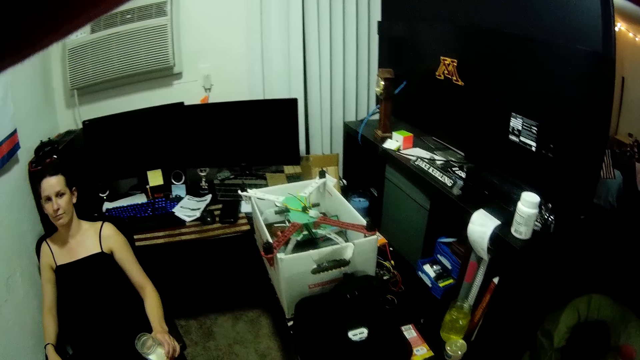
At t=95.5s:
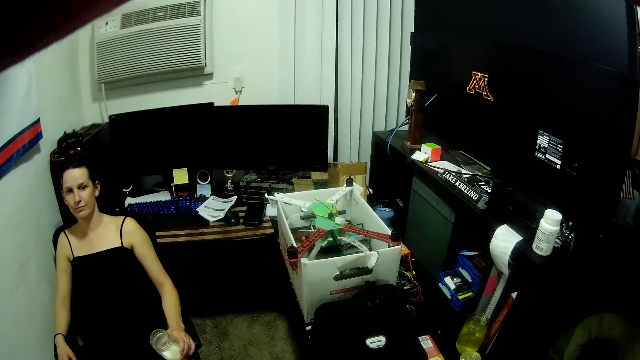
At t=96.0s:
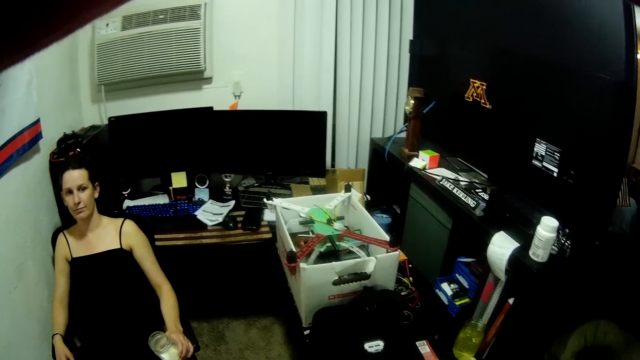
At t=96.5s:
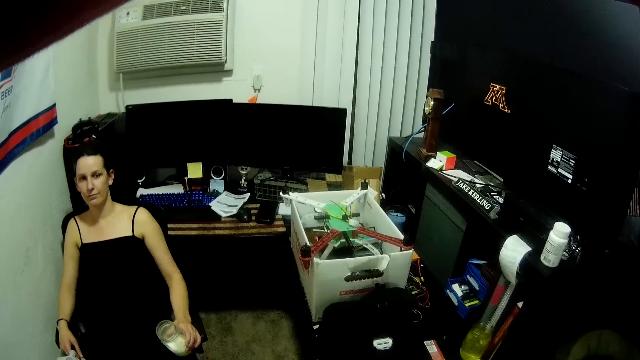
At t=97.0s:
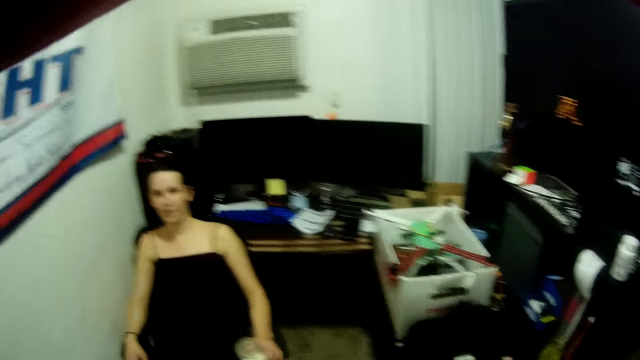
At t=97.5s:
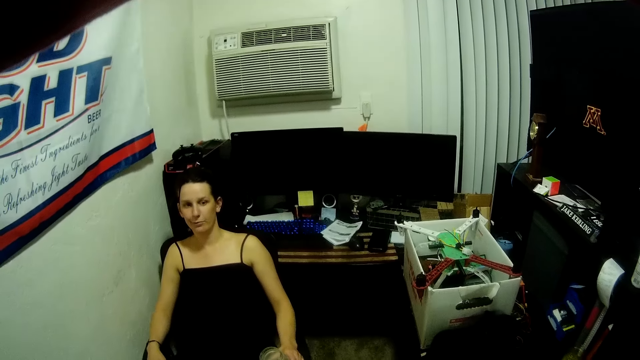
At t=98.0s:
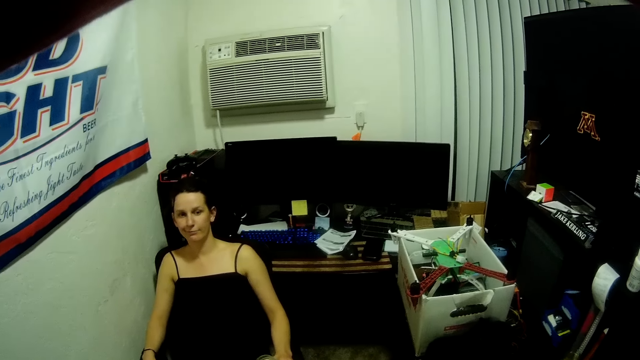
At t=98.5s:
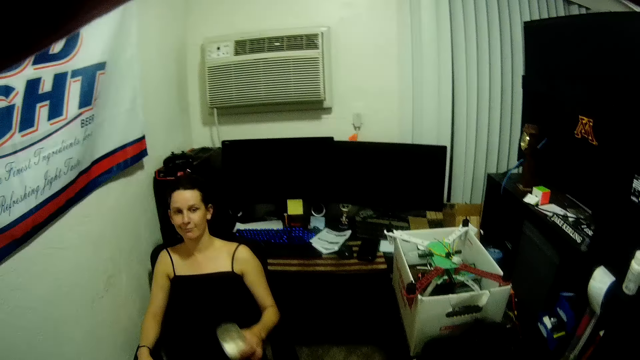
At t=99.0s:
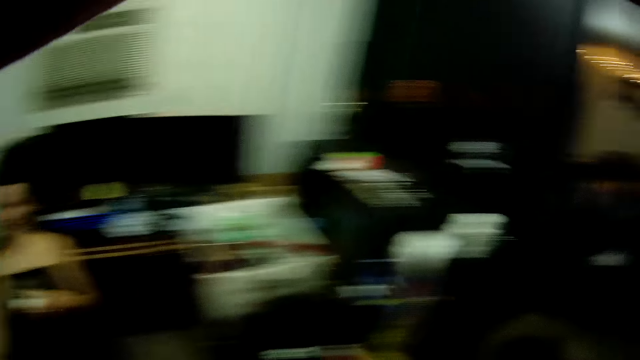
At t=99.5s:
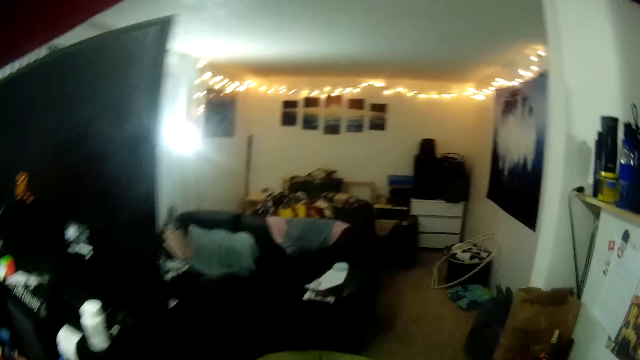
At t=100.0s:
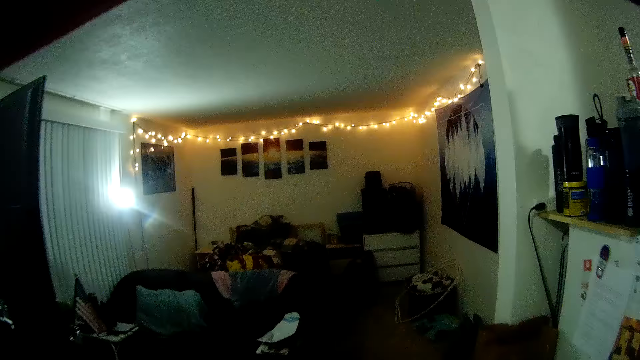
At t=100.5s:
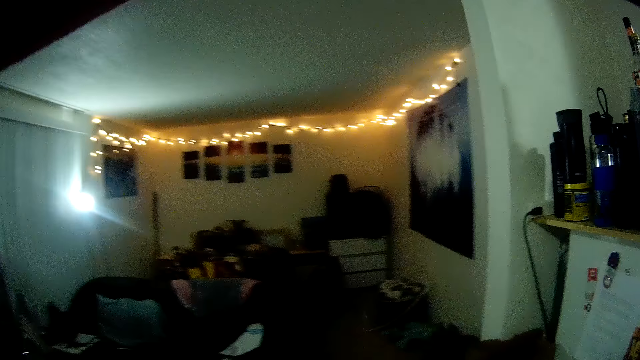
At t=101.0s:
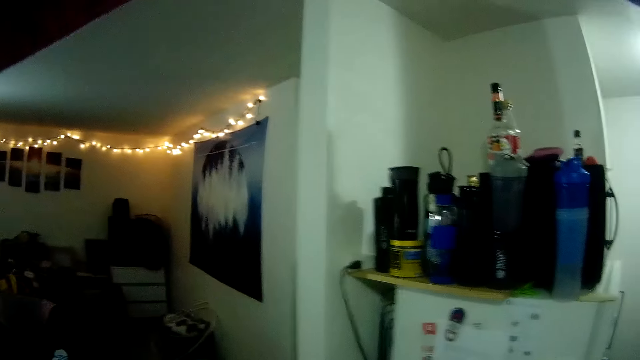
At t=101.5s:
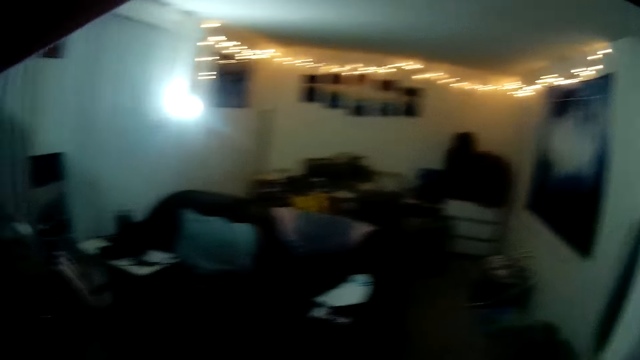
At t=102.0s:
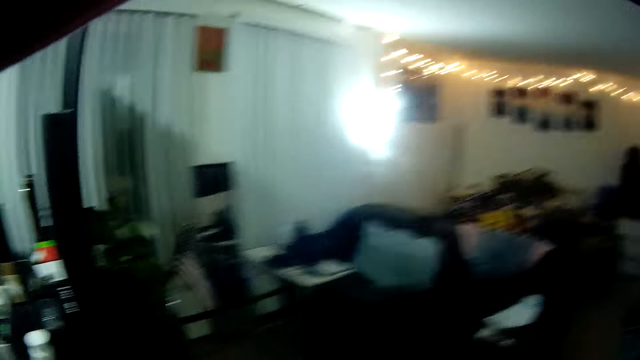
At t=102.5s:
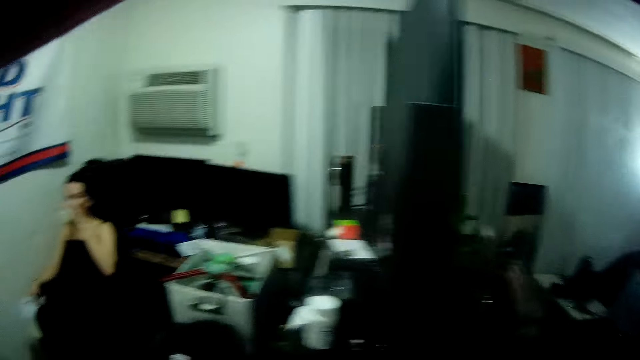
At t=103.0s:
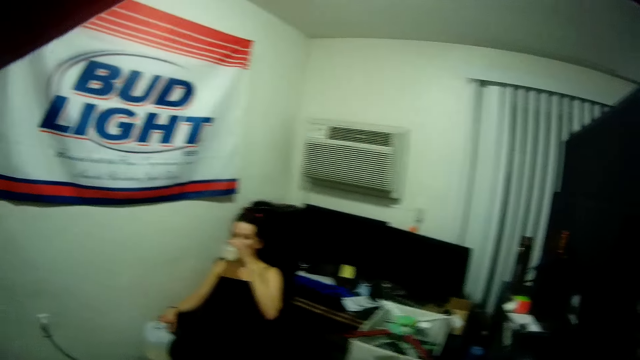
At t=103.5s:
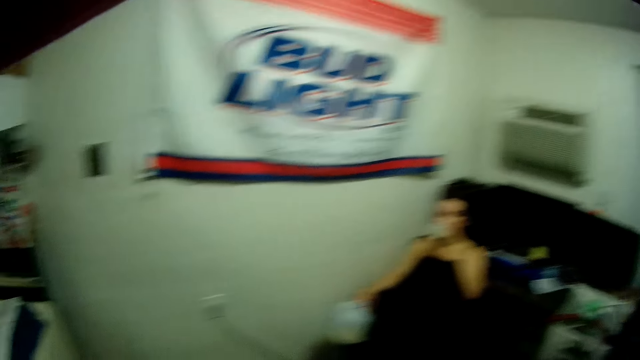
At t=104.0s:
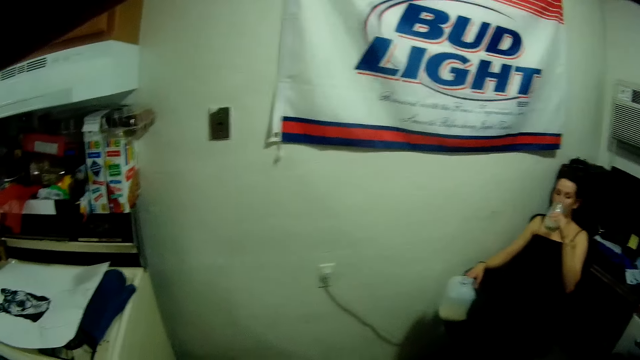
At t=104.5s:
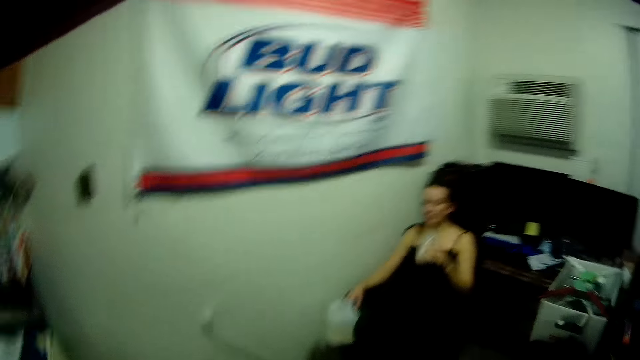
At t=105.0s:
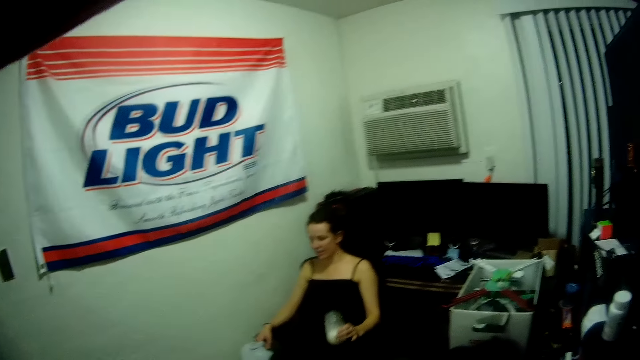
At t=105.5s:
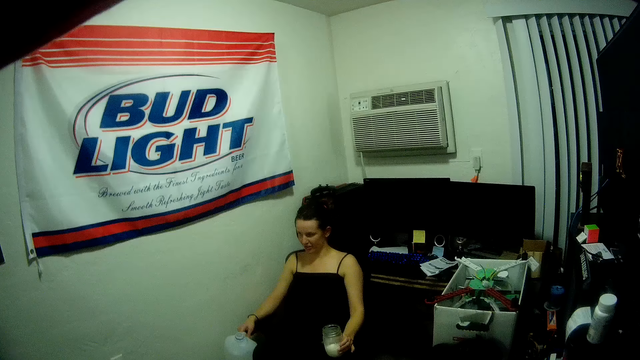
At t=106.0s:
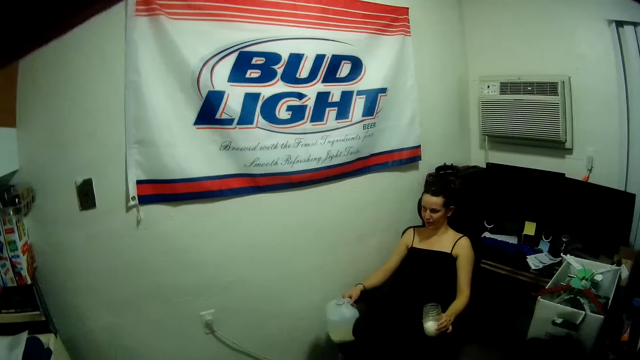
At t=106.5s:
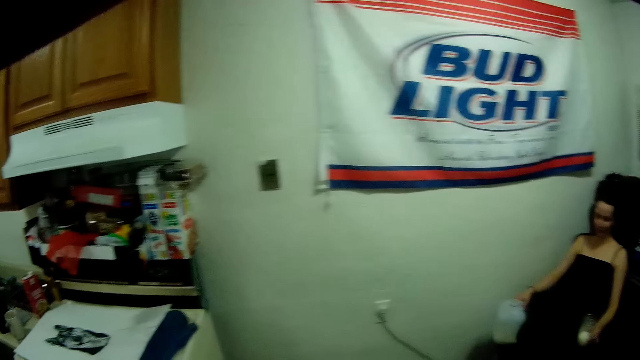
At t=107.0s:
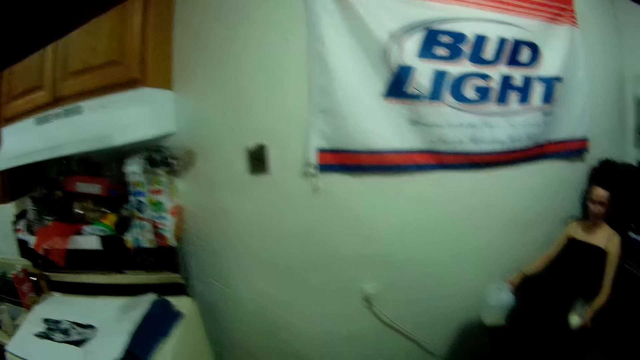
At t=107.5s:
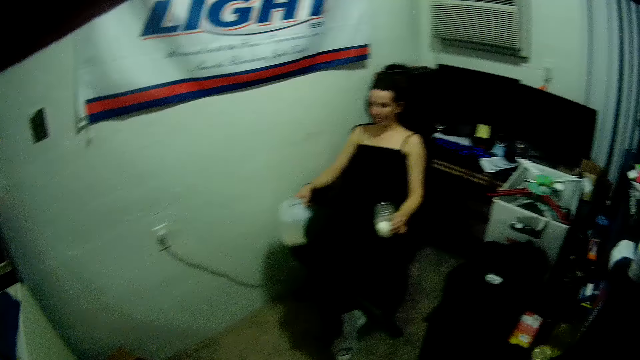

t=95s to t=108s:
A person sits. The camera wearer walks. They look around. A woman drinks the milk from the glass. The woman sits. The camera wearer looks around.

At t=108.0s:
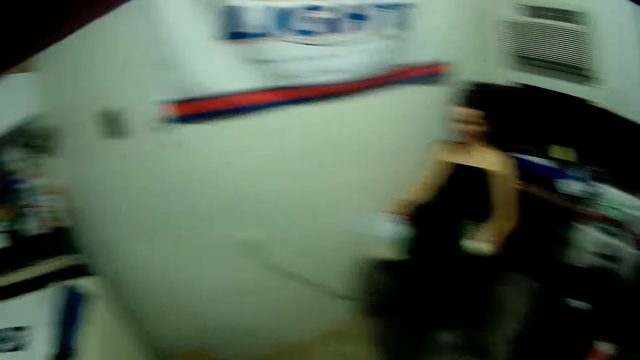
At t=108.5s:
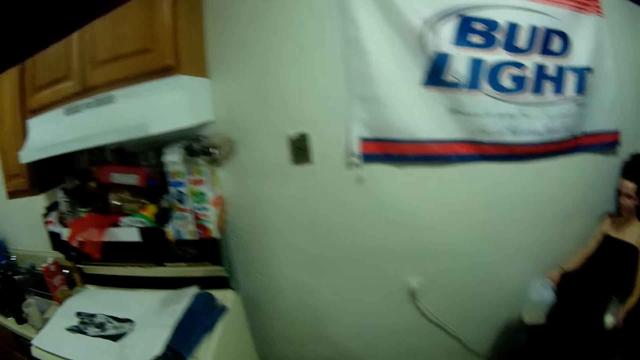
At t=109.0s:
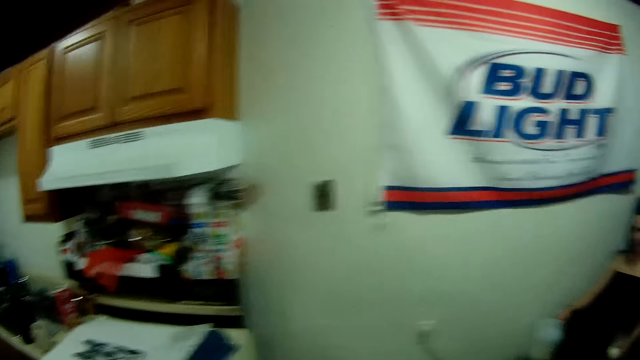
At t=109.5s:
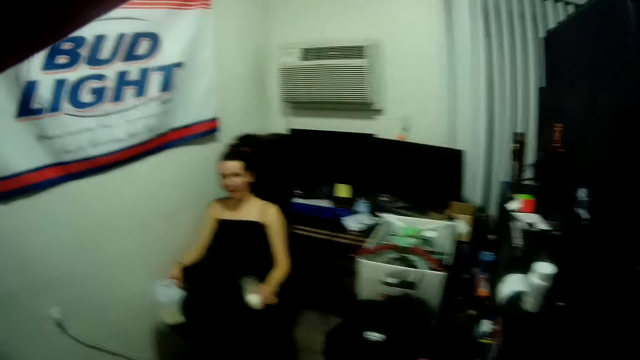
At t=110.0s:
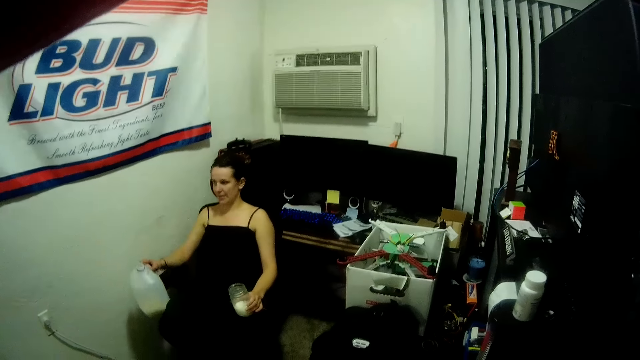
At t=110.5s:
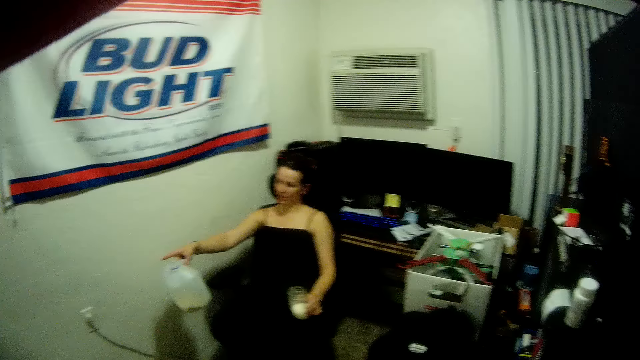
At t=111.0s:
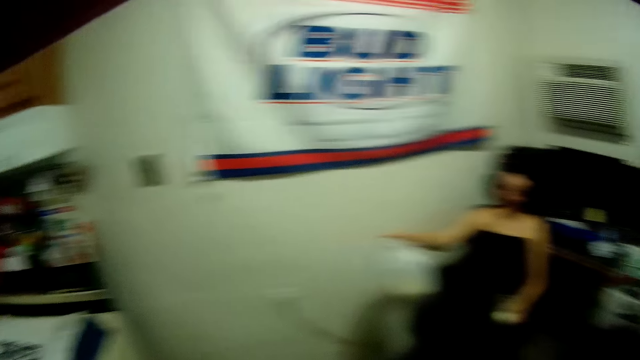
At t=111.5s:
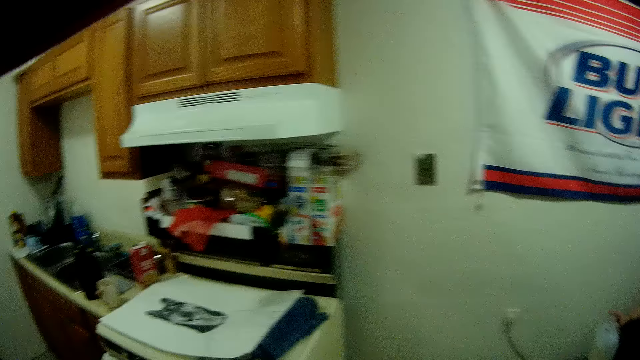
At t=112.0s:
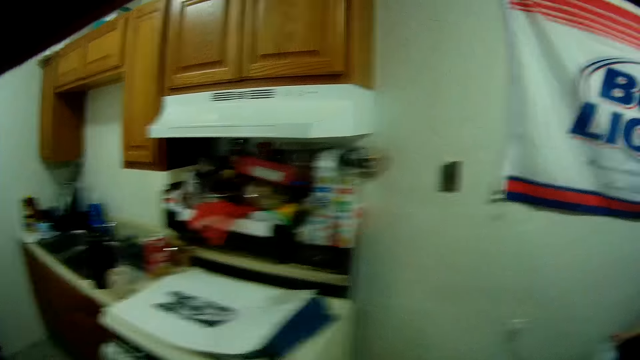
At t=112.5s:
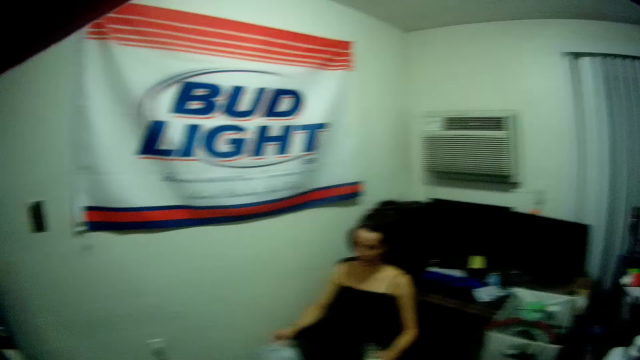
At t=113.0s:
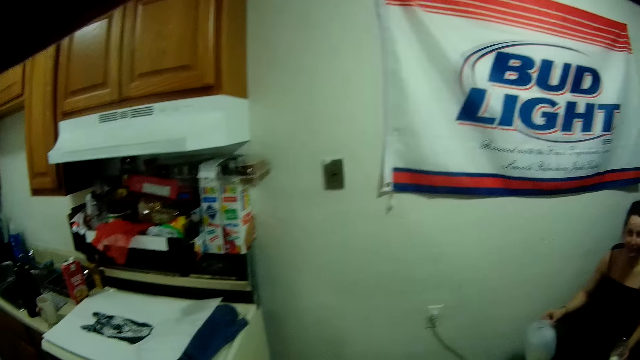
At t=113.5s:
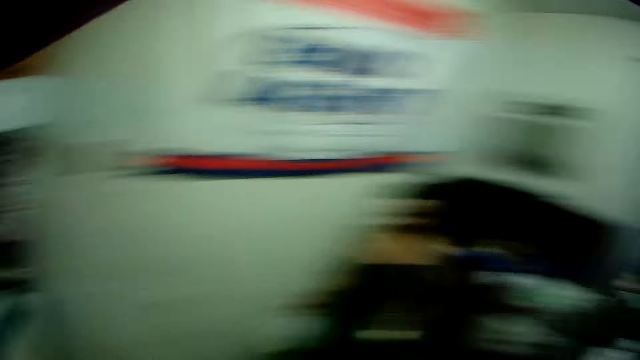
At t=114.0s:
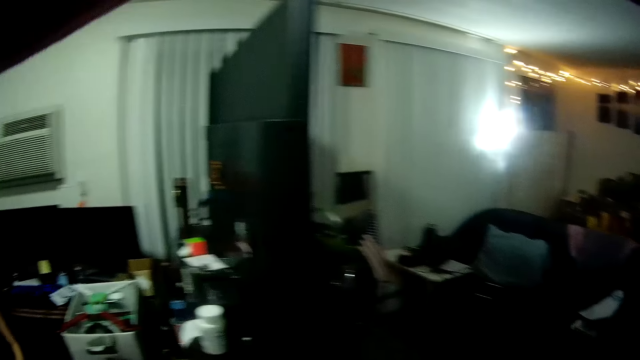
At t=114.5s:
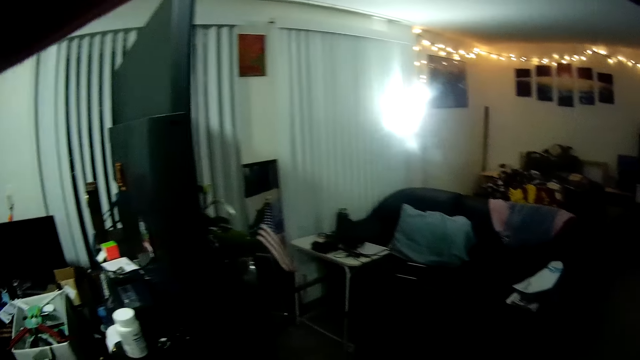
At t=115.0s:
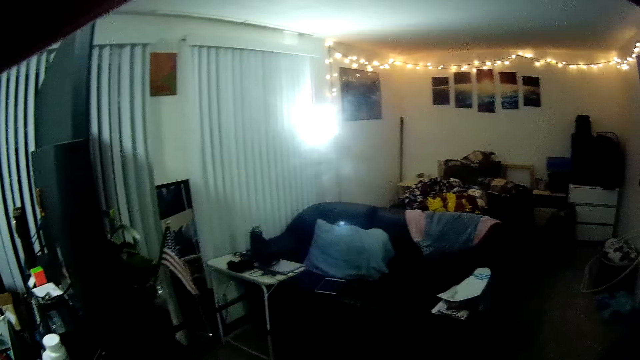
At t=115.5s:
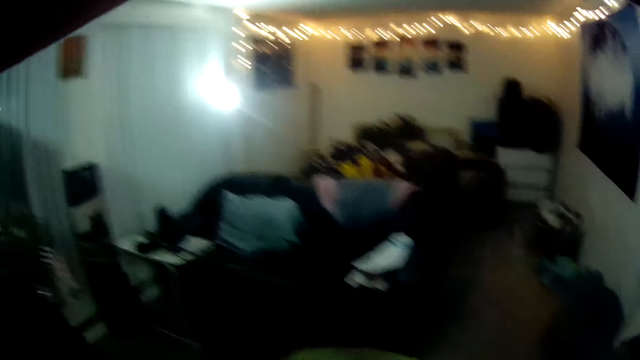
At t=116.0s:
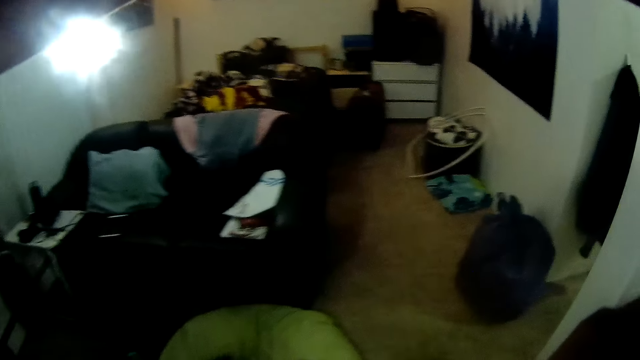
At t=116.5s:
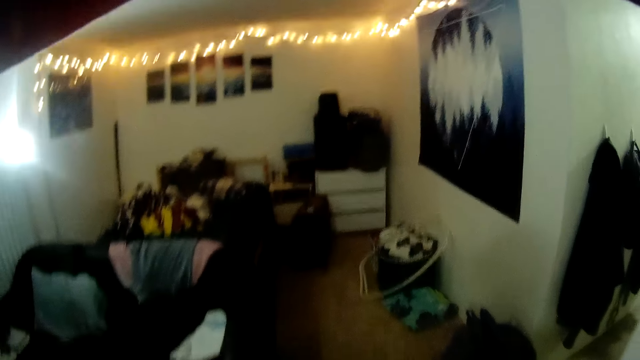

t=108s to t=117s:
A woman points at the sink. The camera wearer looks around. A person sits. The camera wearer walks.
